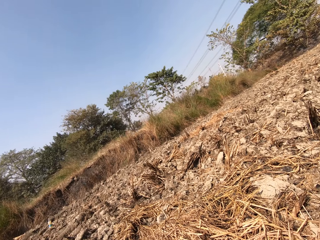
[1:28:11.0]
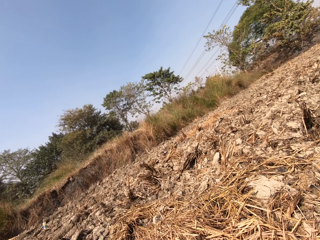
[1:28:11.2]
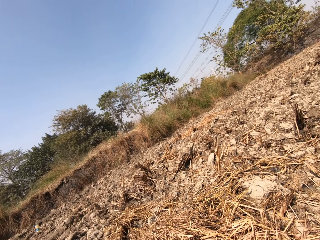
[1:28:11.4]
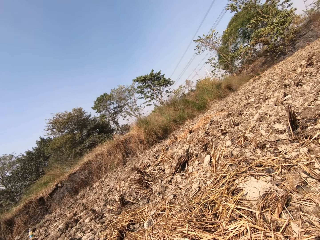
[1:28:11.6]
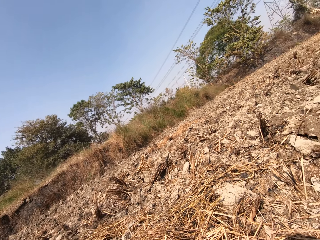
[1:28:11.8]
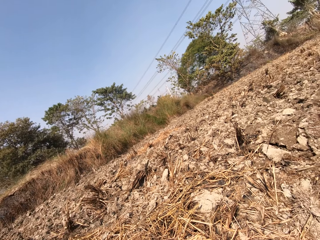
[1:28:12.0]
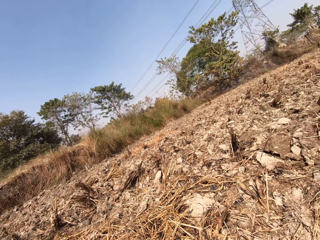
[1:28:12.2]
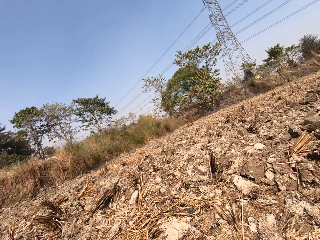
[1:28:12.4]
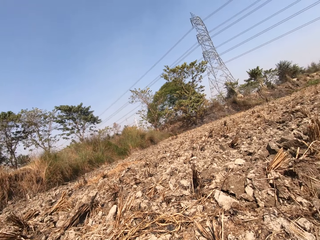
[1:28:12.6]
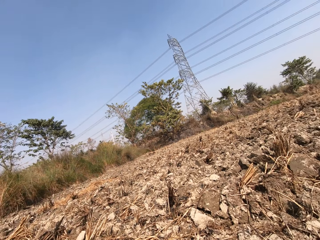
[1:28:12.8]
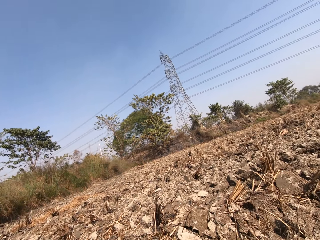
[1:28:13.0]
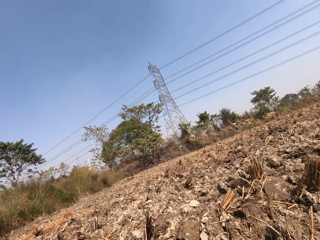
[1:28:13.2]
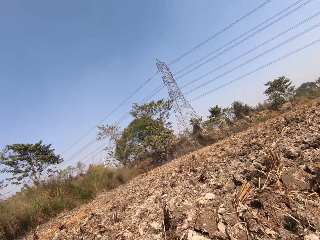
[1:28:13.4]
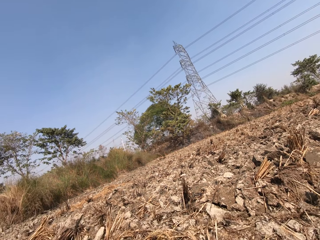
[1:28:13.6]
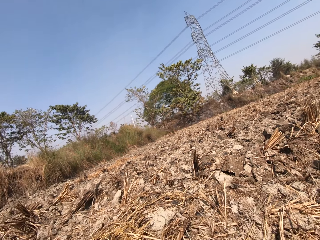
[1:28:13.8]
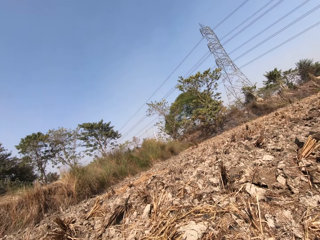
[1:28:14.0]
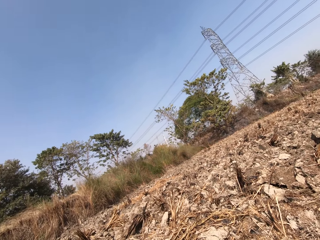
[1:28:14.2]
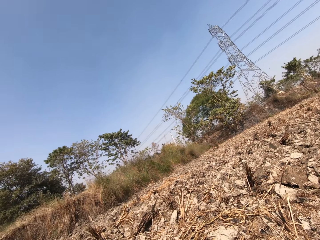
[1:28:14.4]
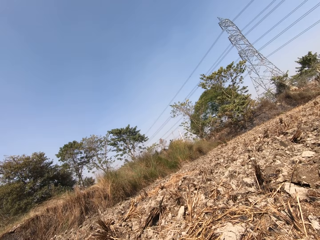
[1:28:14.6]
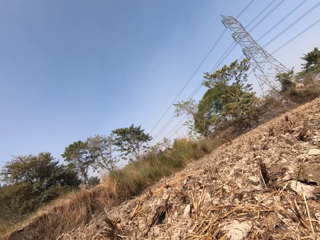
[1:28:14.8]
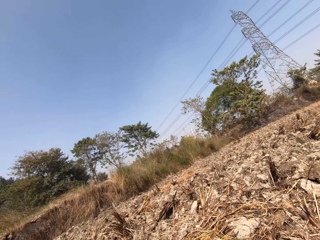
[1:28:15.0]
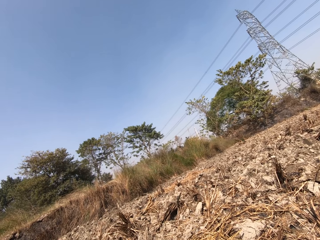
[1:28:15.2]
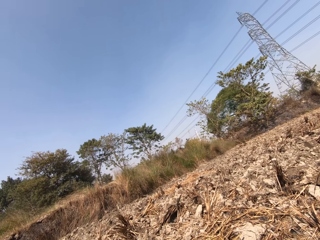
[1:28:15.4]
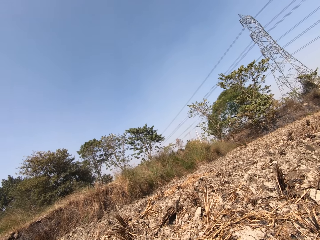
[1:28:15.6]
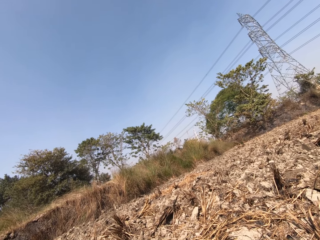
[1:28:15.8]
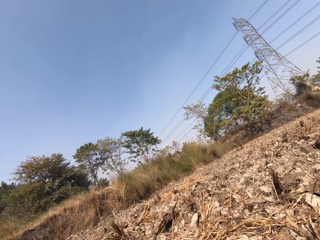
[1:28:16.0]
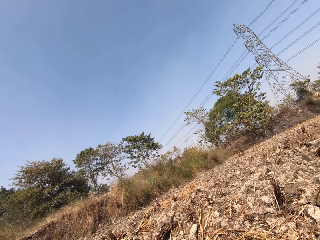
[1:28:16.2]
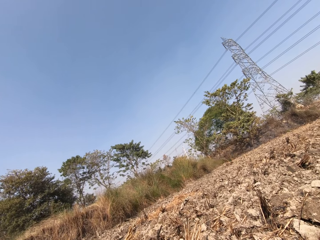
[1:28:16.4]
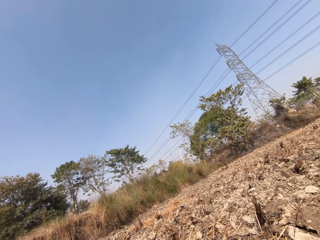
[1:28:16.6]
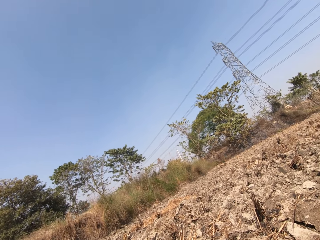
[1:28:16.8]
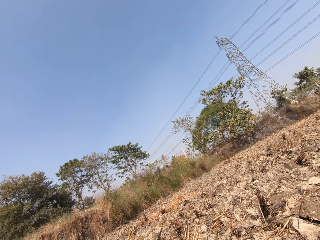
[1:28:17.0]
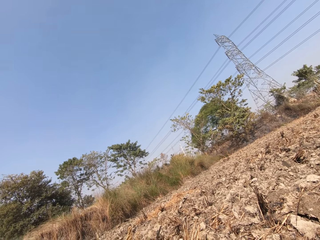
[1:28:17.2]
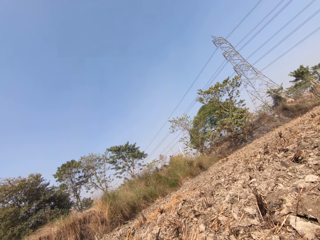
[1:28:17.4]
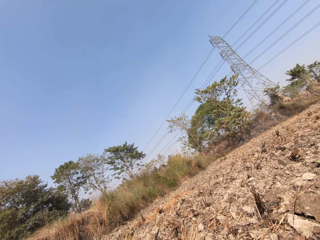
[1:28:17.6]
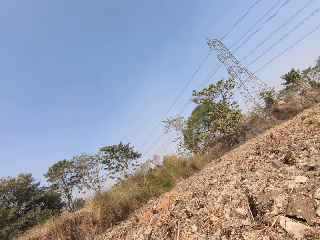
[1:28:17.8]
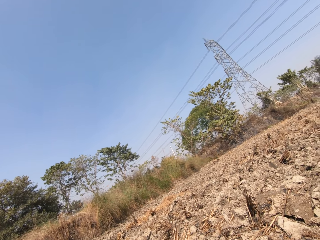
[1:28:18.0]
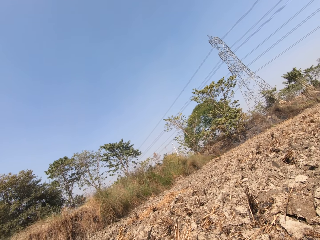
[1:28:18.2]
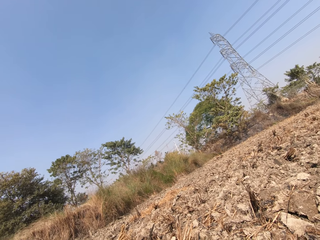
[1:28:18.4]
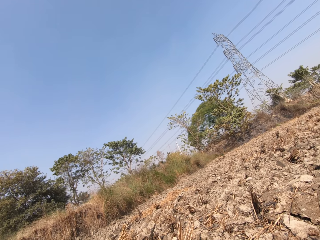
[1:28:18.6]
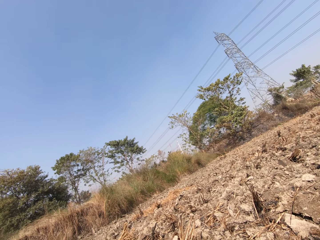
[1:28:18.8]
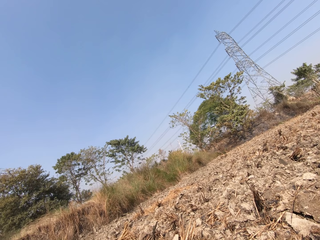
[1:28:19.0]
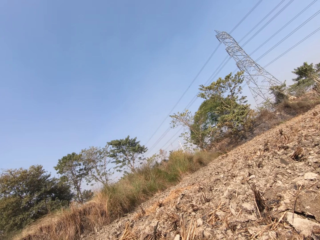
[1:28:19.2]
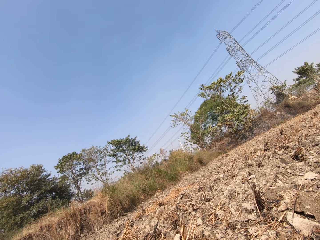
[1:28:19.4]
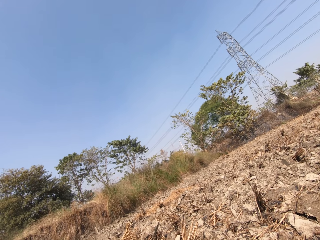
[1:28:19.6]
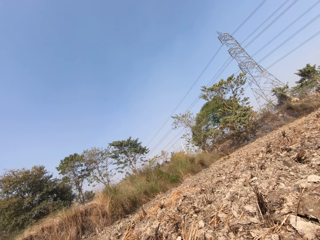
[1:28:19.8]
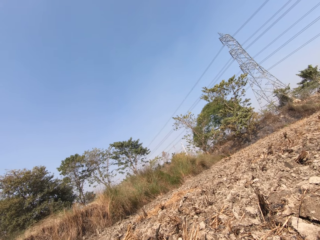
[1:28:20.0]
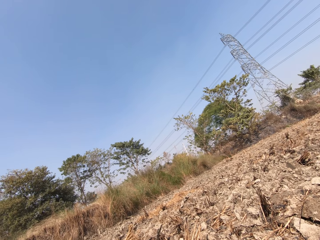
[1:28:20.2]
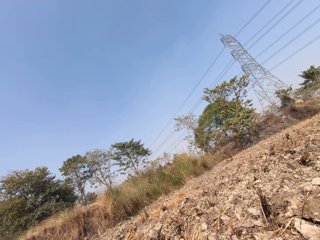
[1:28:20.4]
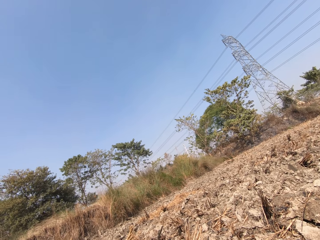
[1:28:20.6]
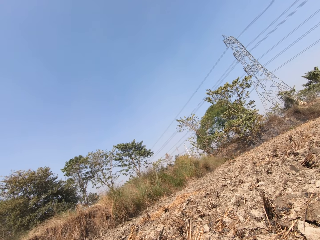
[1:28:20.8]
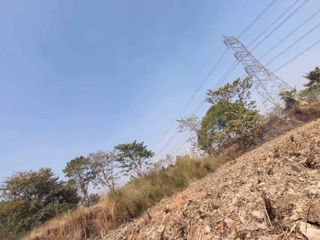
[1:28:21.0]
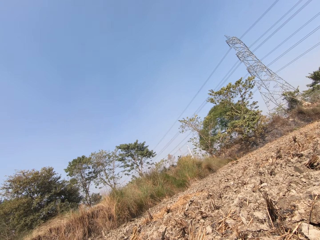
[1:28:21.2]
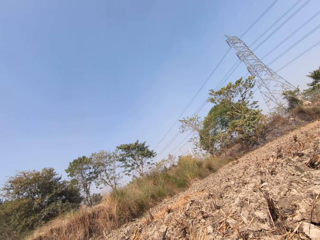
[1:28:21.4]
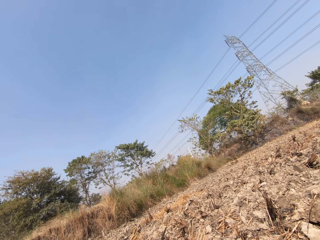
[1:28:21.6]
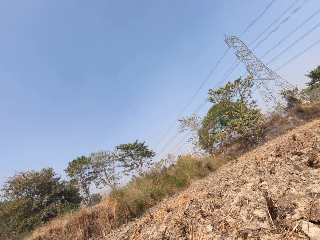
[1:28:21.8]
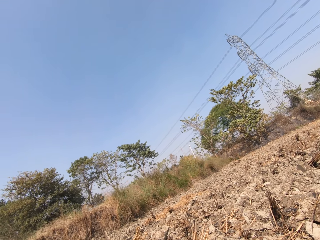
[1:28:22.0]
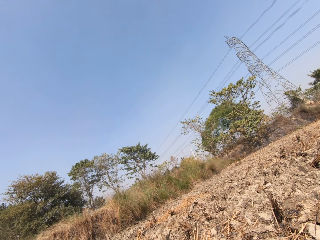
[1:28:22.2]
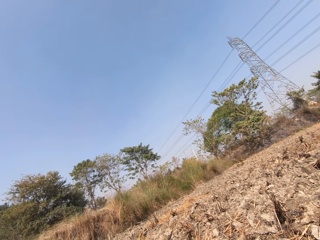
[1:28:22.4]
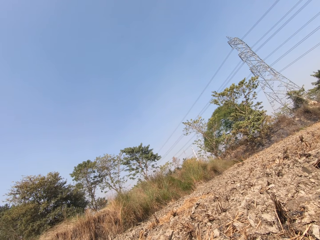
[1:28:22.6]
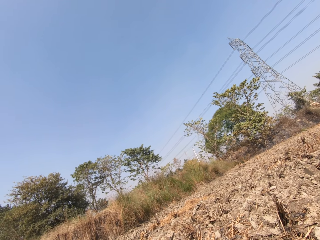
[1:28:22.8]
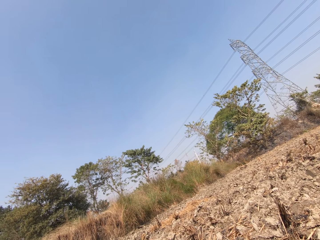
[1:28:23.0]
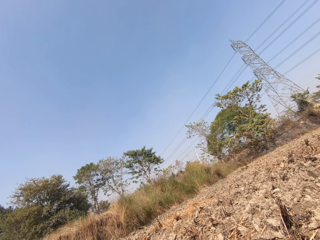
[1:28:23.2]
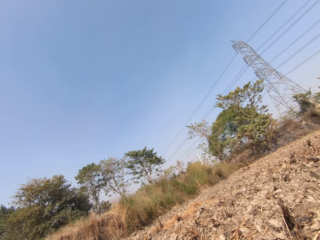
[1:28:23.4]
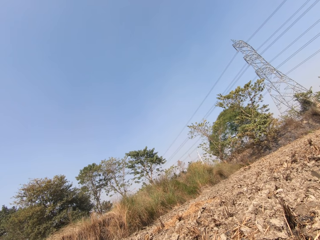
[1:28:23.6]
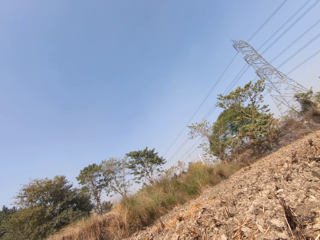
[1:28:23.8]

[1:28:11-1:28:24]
The camera wearer looks ahead. They look ahead repeatedly.

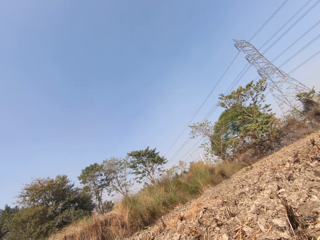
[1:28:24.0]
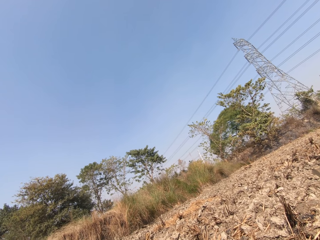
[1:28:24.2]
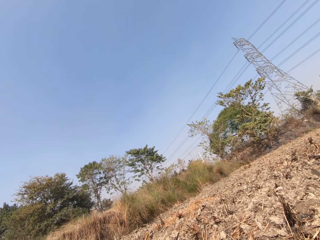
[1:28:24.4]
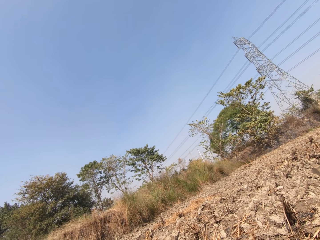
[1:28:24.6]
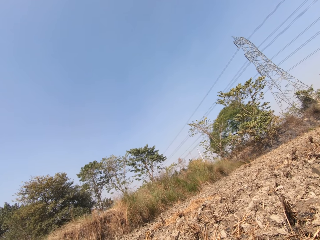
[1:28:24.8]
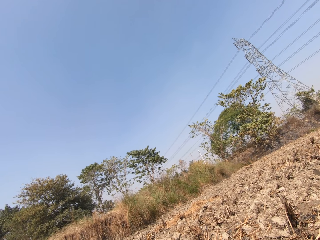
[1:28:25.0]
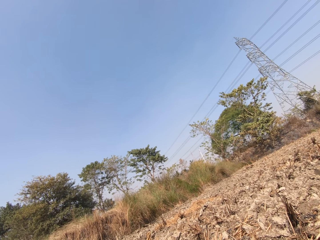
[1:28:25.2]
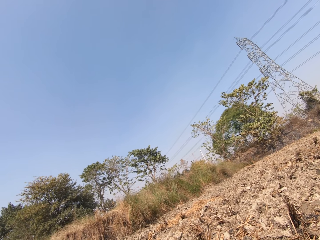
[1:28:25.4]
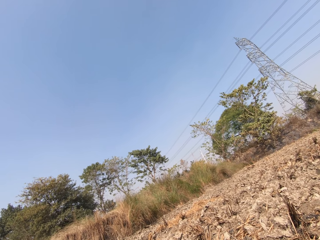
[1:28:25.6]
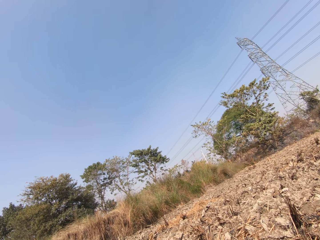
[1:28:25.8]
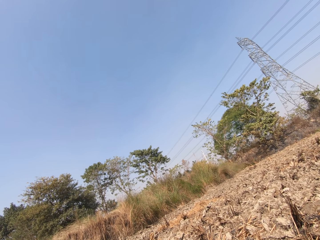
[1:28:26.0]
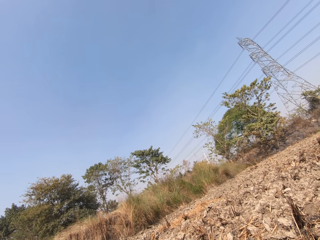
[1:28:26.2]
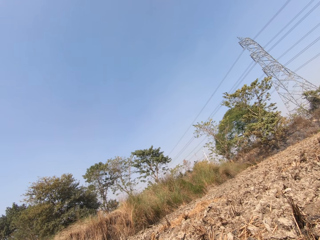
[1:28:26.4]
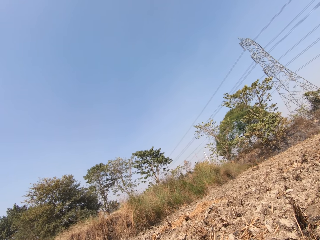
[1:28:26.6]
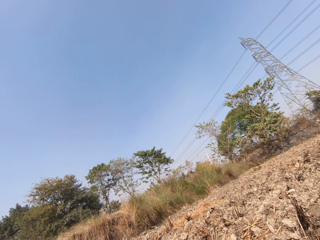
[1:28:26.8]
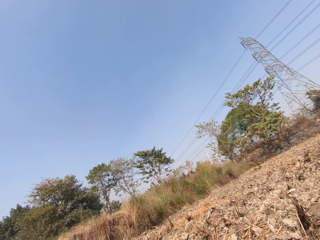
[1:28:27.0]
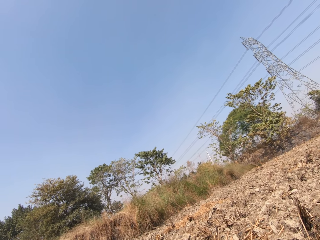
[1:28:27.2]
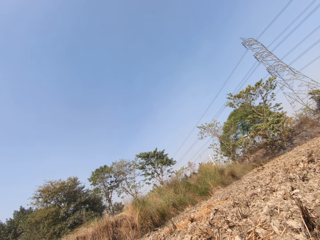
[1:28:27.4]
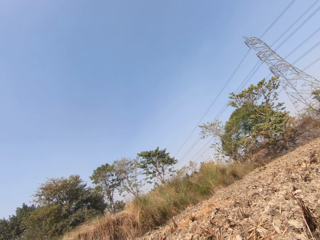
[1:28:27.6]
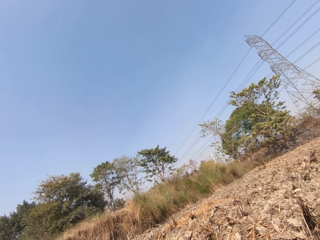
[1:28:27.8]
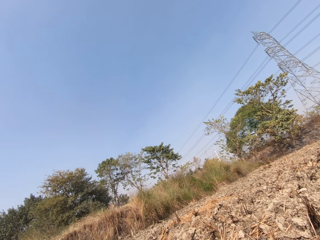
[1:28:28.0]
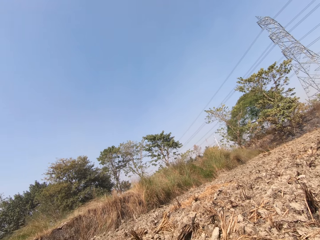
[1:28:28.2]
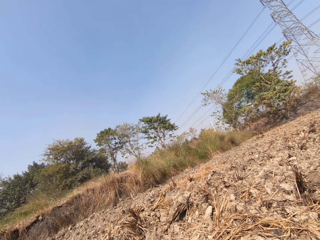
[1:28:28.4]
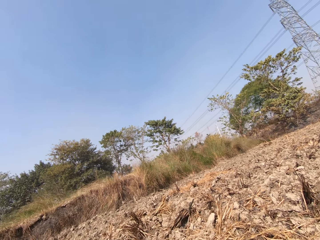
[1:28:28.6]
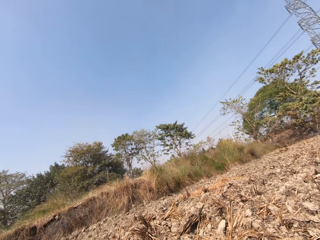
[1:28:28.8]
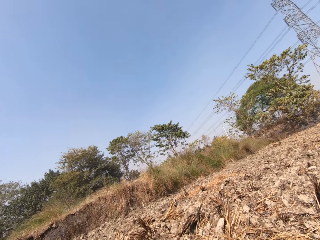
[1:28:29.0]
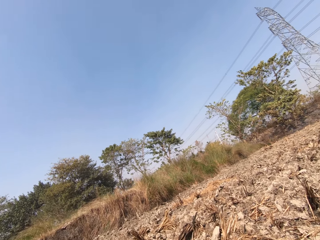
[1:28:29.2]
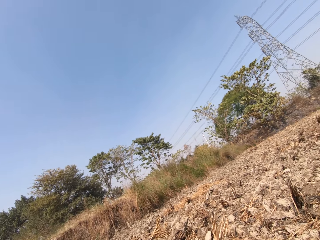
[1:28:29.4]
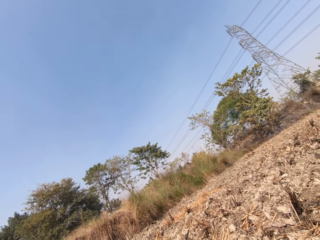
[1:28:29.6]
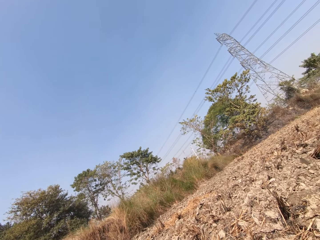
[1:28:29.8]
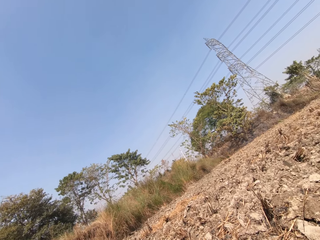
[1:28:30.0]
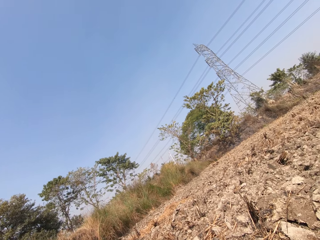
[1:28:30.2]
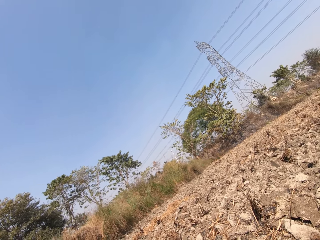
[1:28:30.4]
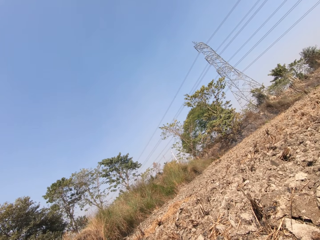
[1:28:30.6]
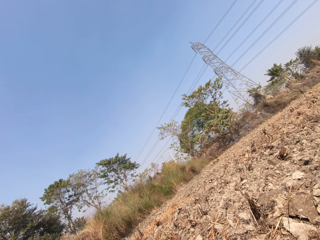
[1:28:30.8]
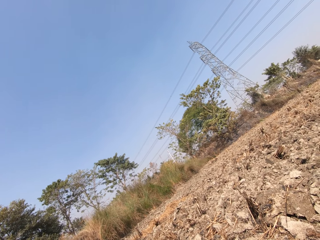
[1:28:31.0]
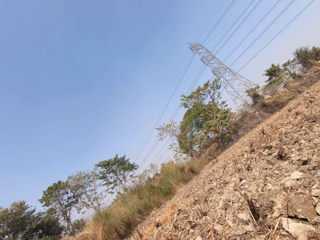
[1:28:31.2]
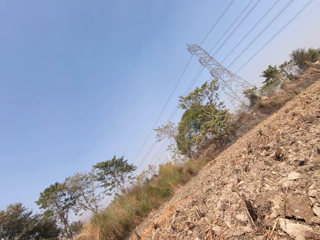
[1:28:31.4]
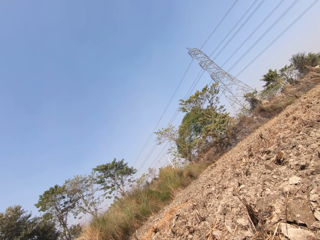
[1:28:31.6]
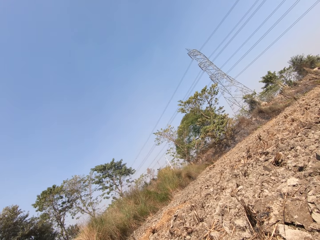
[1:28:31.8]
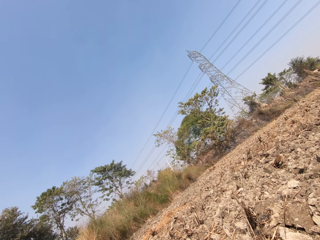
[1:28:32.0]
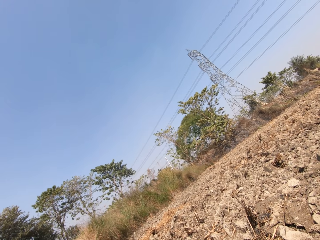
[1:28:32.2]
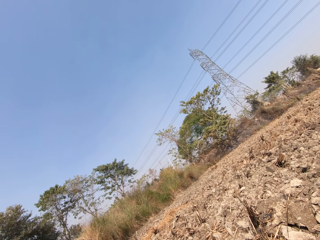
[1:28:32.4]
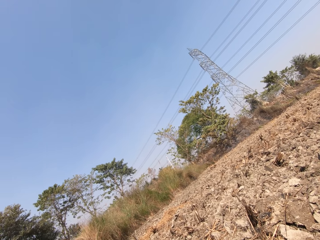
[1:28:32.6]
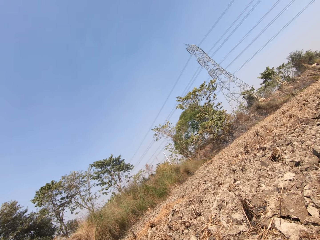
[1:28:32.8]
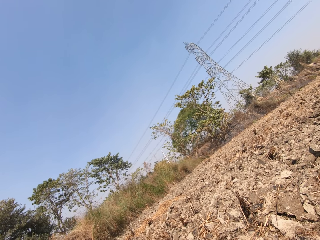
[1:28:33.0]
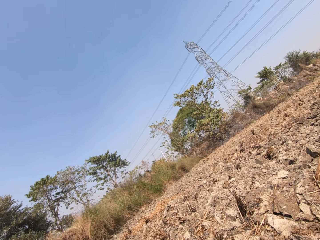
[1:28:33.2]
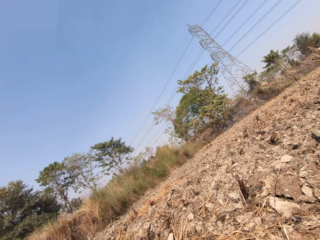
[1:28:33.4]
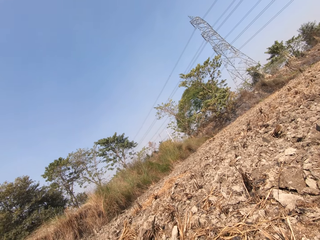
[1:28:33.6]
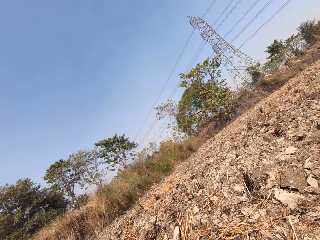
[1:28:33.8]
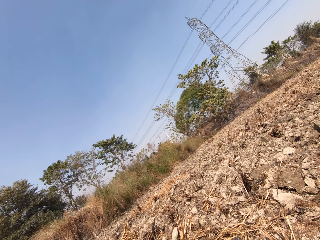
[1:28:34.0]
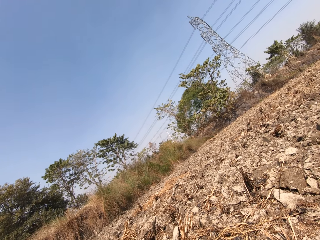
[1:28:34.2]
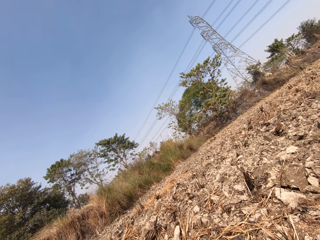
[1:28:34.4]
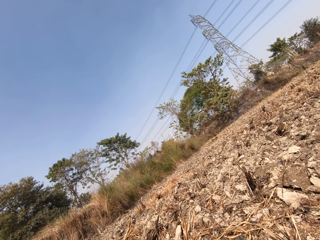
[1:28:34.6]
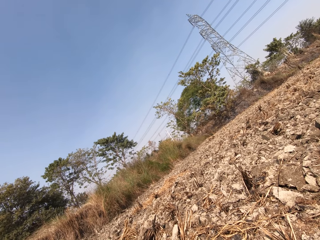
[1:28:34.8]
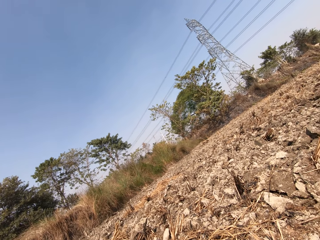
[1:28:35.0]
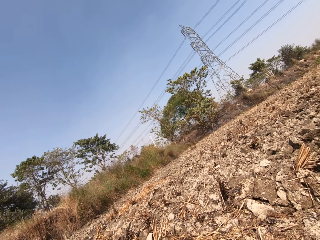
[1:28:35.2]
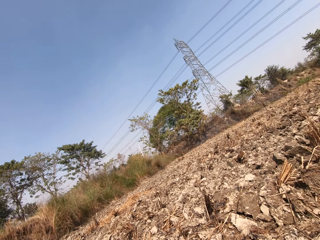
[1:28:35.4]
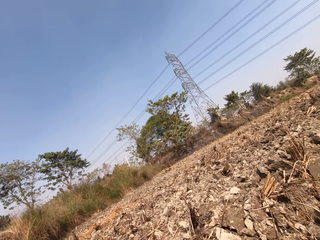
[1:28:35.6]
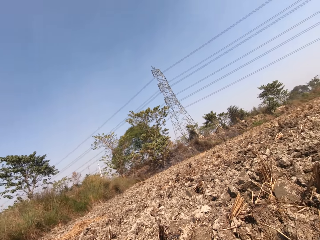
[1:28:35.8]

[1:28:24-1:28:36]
The camera wearer looks ahead. They look ahead again.
